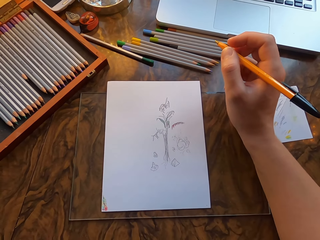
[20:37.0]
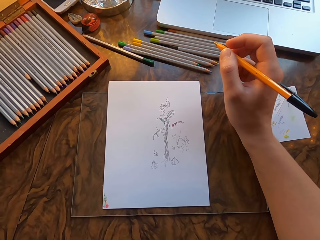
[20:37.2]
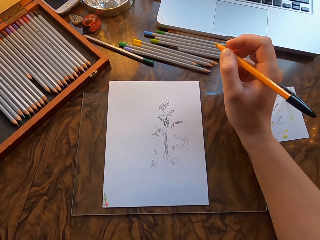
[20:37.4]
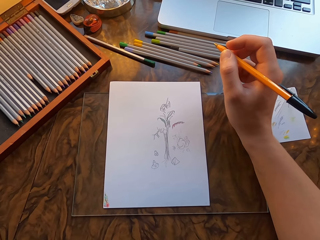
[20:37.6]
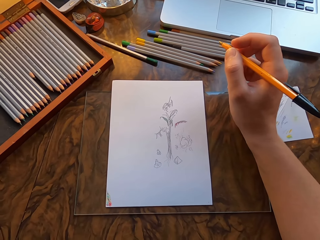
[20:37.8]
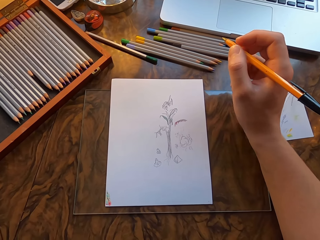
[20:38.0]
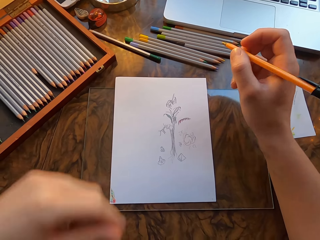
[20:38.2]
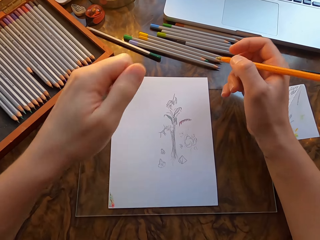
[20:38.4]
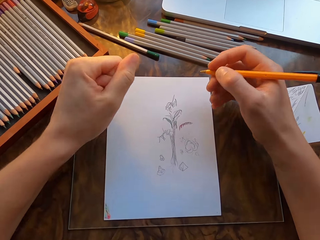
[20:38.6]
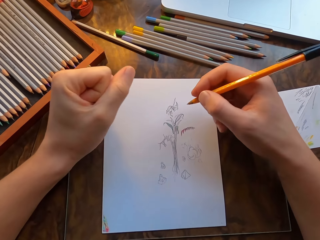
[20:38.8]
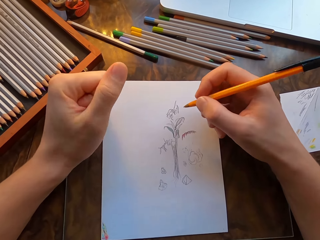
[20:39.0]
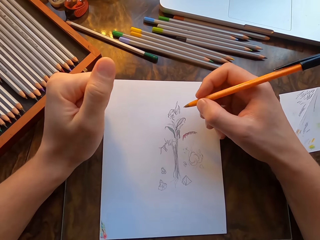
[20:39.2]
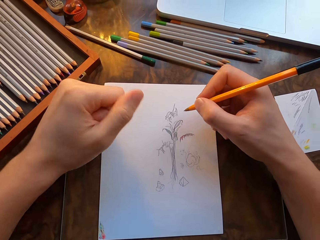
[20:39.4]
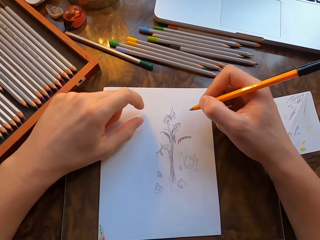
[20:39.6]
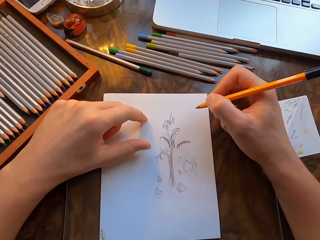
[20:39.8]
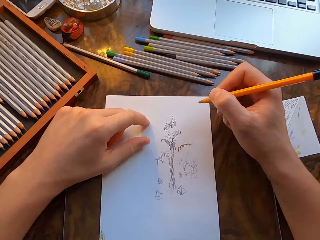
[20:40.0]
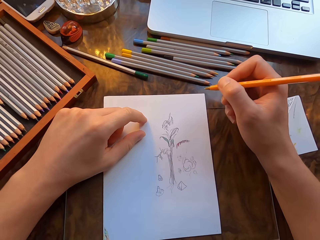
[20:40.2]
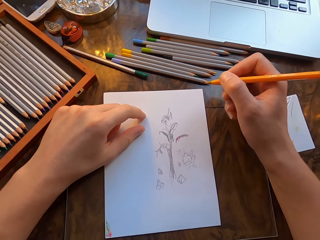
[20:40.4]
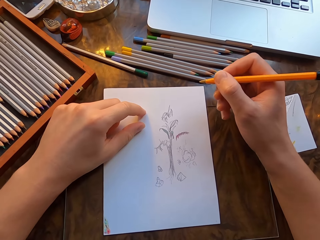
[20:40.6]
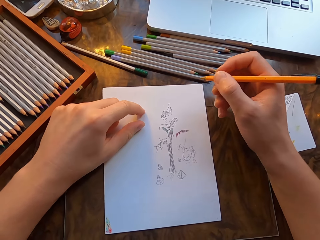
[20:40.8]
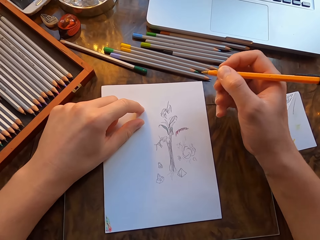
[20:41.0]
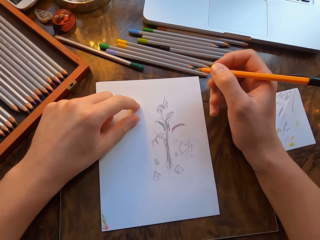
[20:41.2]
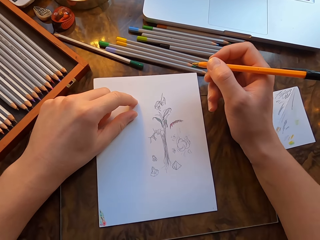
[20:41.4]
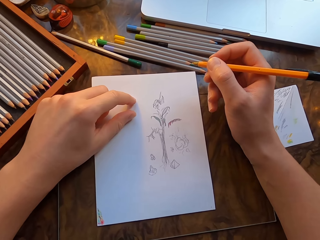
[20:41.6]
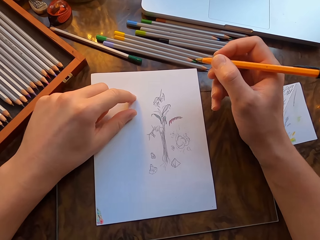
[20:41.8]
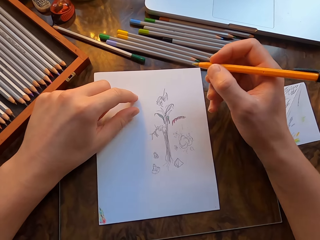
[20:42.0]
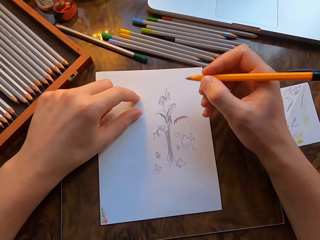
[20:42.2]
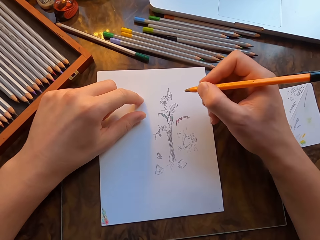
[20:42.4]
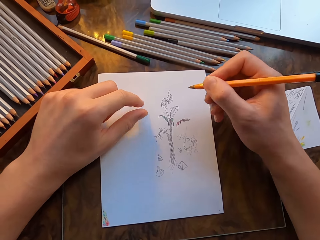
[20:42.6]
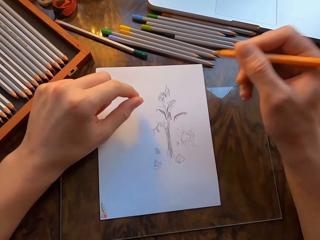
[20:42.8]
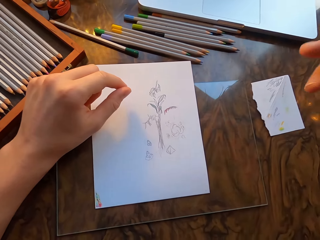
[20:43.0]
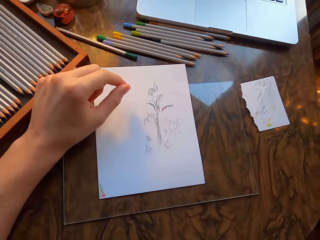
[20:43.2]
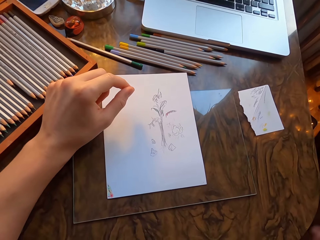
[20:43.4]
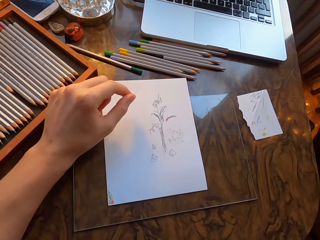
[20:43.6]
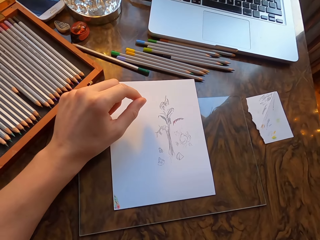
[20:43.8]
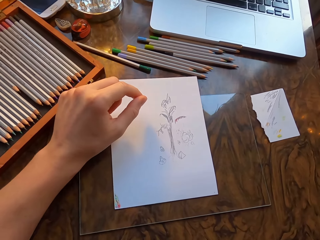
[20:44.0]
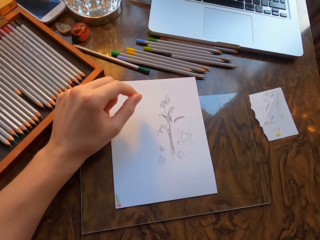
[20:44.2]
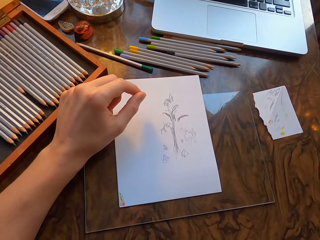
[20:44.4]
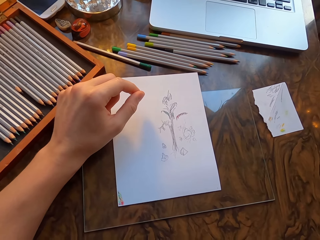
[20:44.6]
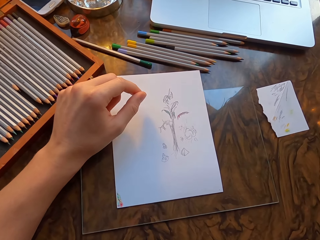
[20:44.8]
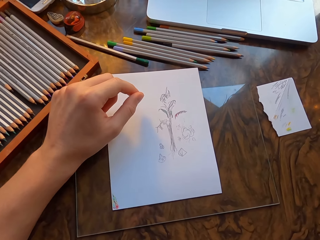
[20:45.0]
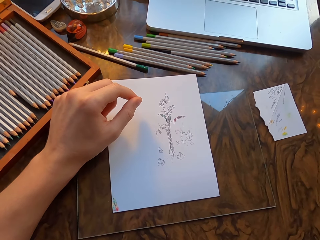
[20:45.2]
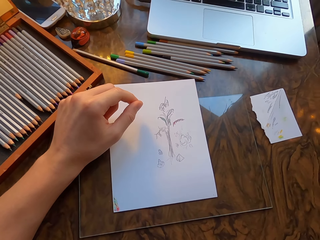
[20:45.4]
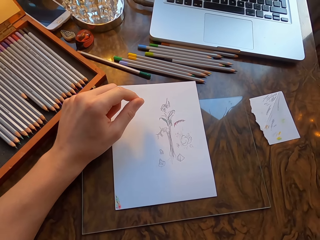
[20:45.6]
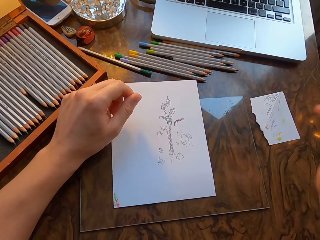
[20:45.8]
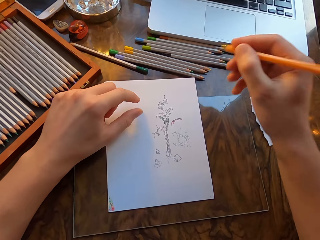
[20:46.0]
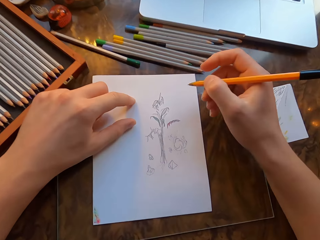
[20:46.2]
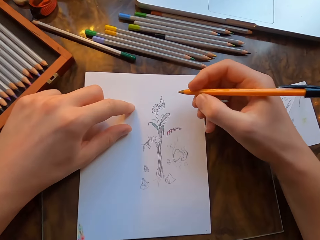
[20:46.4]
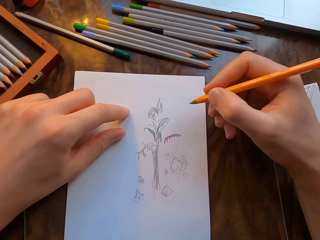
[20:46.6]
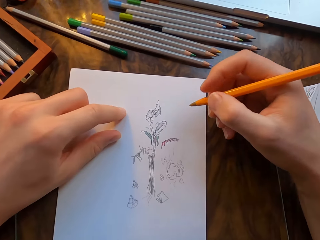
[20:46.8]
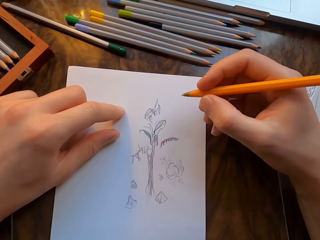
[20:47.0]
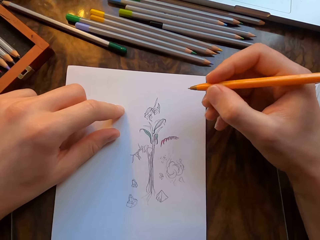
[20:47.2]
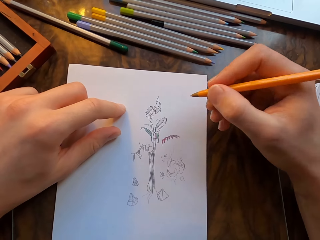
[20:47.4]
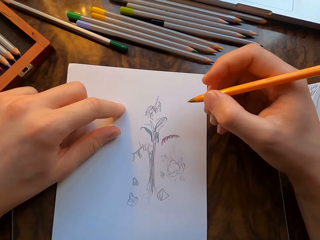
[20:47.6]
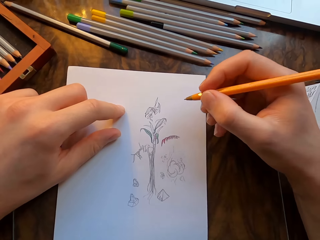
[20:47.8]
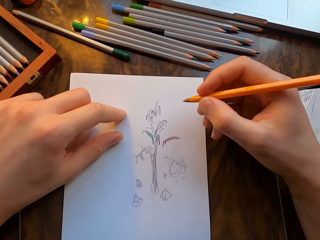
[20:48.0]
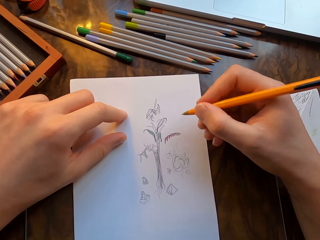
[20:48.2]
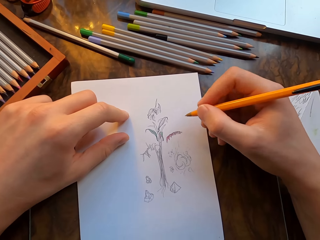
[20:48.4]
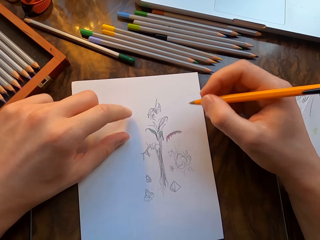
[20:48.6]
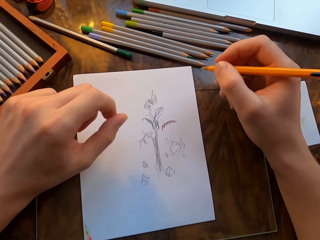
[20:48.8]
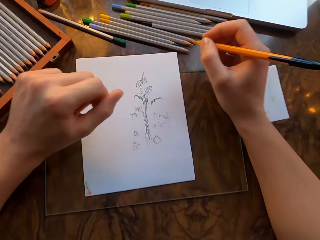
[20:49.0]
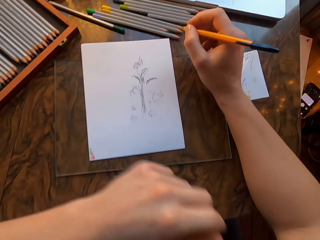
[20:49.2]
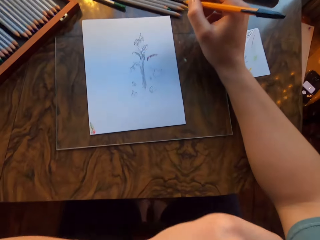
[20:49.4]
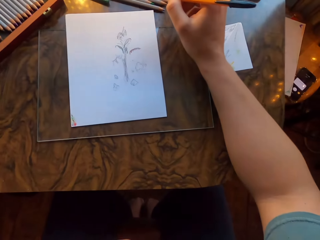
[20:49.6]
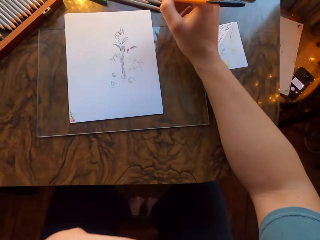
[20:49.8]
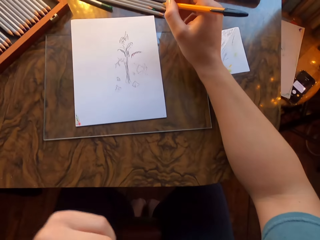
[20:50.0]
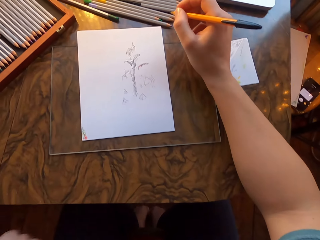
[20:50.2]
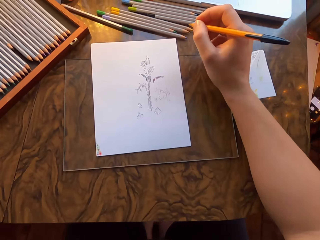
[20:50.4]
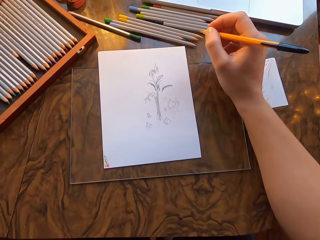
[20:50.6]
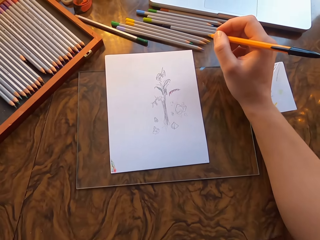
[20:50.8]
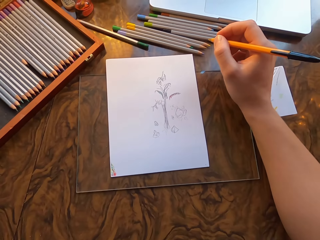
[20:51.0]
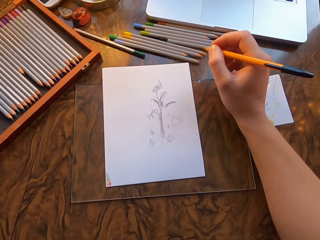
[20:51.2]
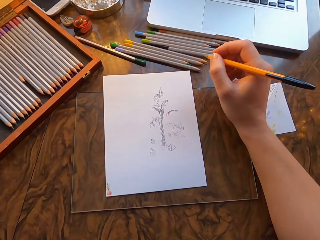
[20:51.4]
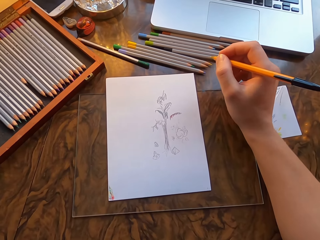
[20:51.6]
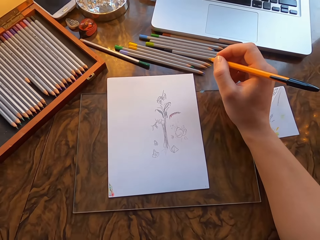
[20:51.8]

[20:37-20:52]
The camera wearer places his left hand on the table. He moves the drawing paper with his left hand. He lifts his right hand. He holds the drawing paper with his left hand. He moves the drawing paper with his left hand. He moves his left hand.

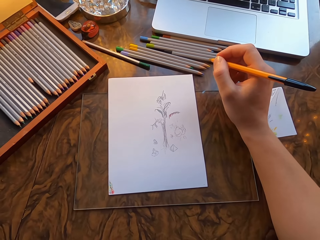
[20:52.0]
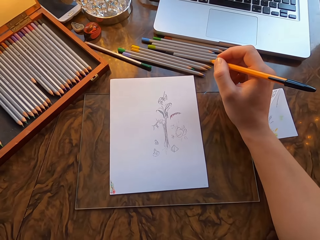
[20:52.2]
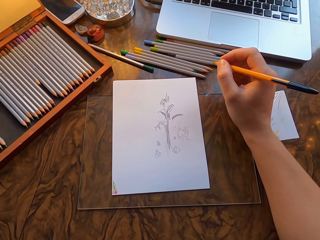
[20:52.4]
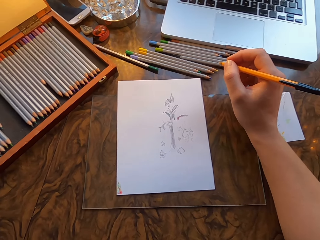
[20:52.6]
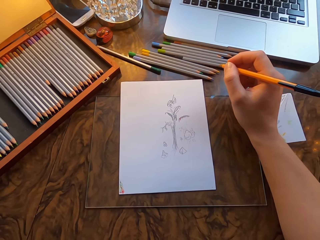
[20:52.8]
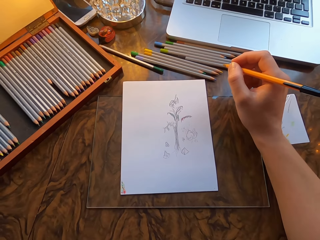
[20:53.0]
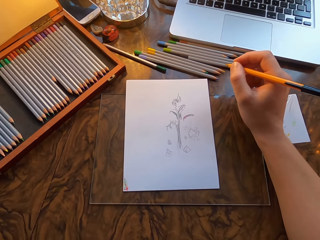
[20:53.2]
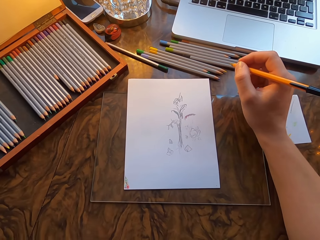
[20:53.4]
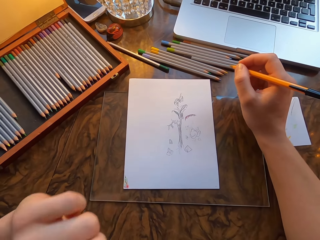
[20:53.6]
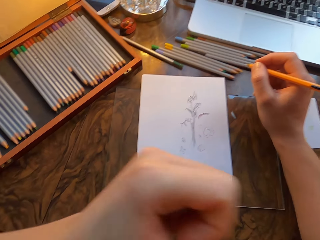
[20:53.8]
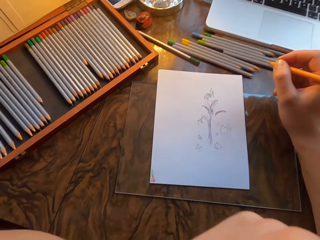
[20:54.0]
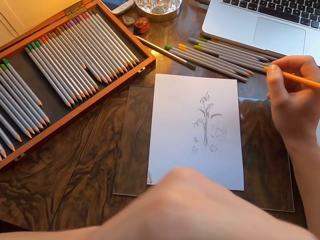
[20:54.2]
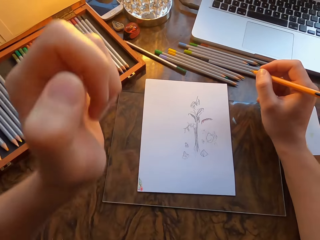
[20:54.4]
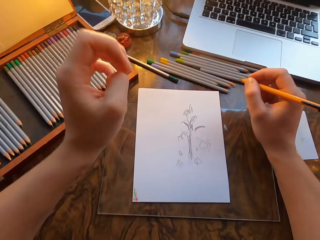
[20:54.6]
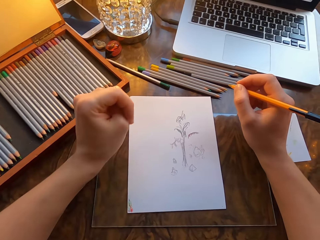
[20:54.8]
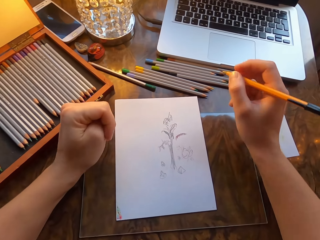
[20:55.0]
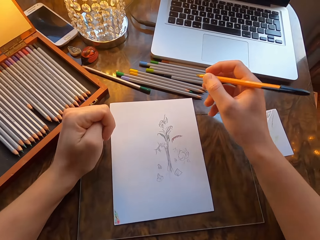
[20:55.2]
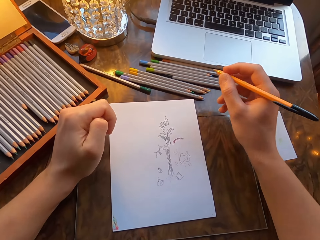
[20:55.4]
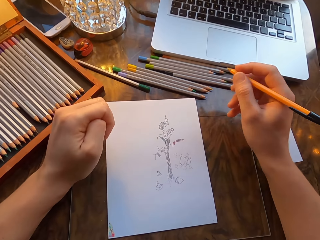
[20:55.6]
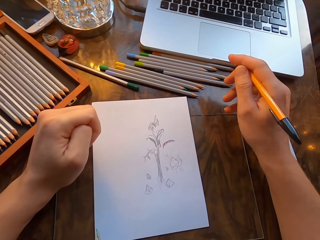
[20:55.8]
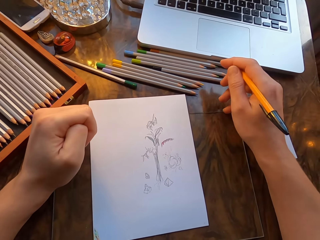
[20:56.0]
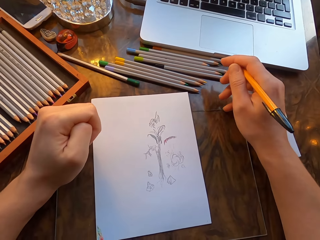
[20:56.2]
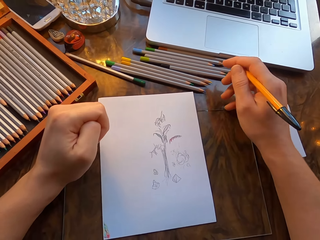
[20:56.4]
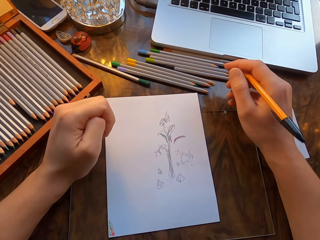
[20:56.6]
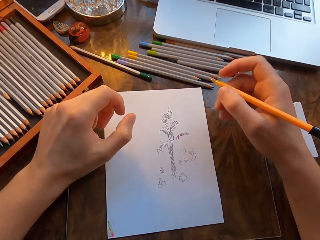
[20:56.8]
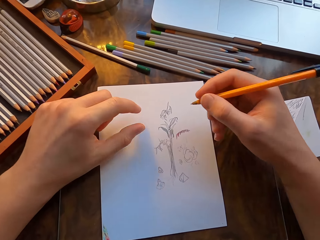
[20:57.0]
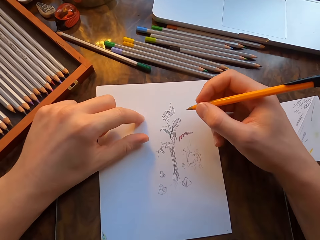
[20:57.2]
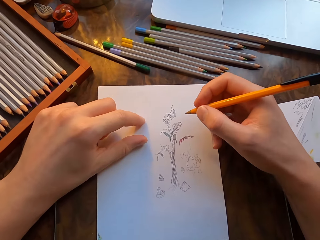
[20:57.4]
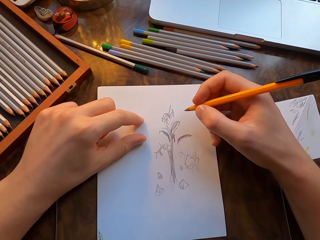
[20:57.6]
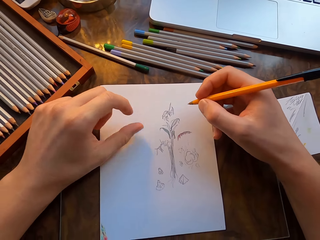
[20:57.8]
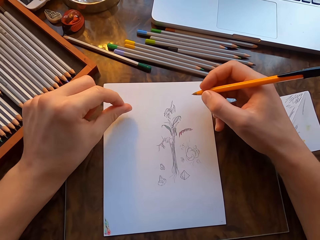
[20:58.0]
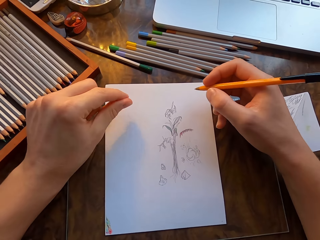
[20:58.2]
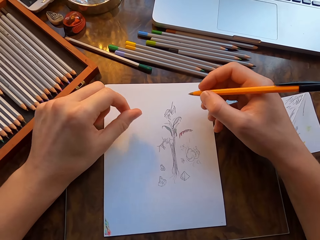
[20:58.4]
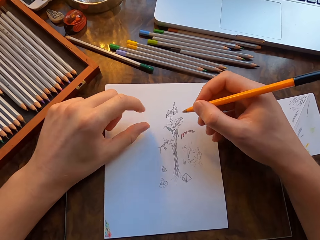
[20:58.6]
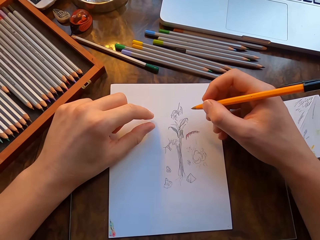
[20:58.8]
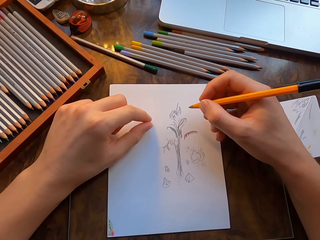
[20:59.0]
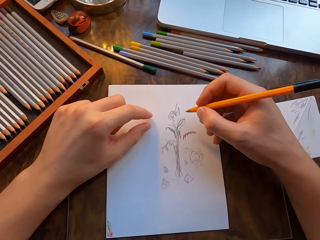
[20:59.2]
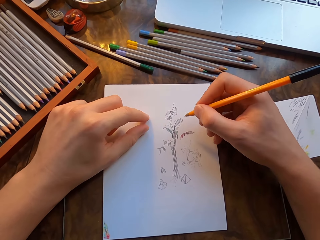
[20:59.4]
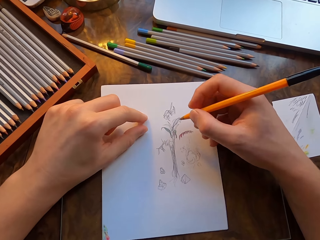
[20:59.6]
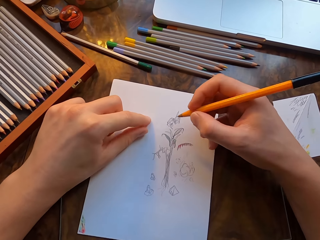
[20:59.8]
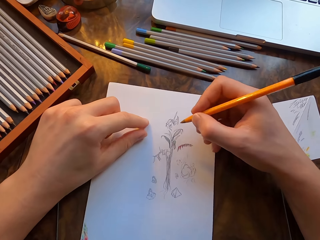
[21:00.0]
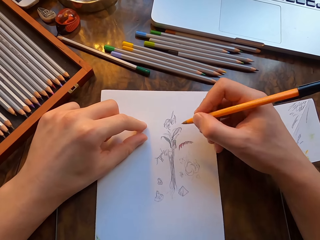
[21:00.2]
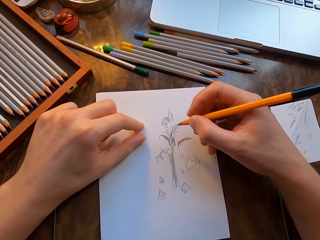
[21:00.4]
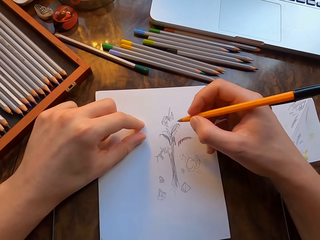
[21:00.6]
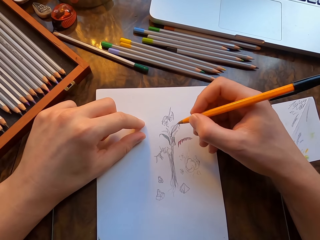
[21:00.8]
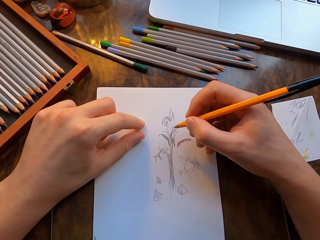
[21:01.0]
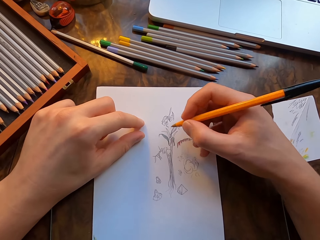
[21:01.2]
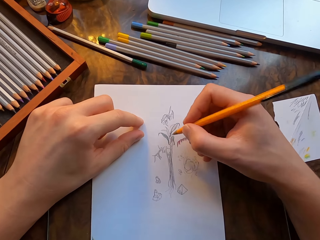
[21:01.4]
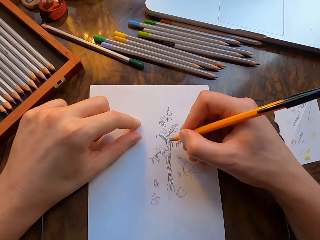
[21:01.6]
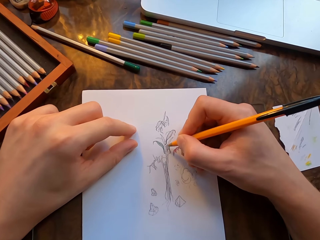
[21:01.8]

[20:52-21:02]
The camera wearer places his left hand on the table. He holds the drawing paper with his left hand. He holds his two fingers together. He moves the drawing paper with his left hand.
